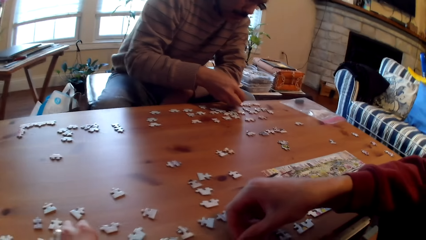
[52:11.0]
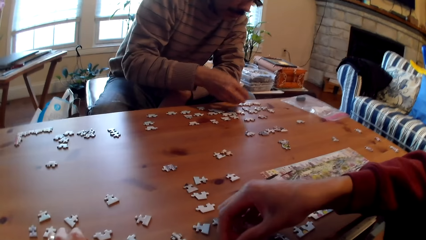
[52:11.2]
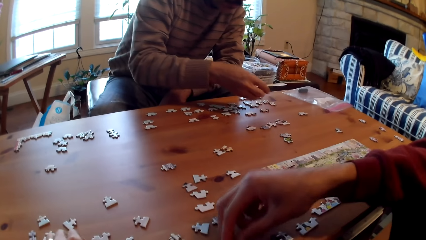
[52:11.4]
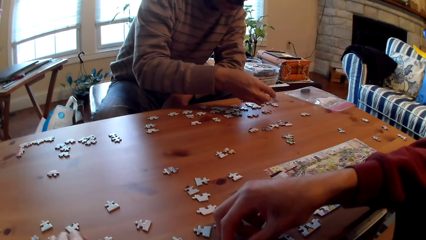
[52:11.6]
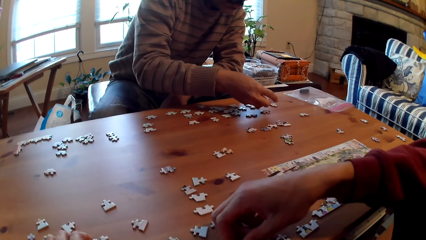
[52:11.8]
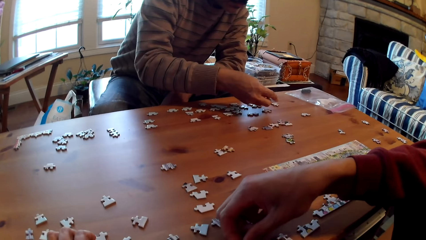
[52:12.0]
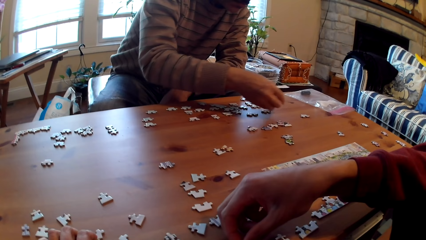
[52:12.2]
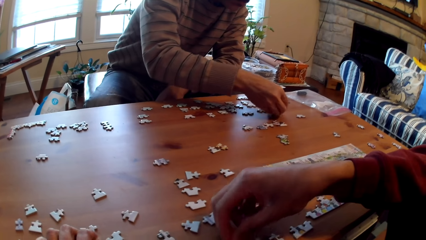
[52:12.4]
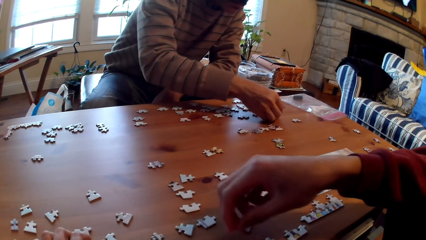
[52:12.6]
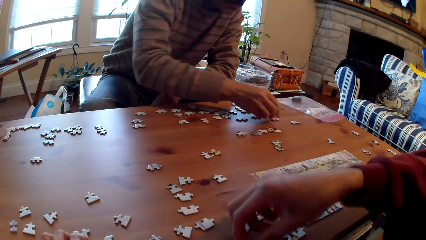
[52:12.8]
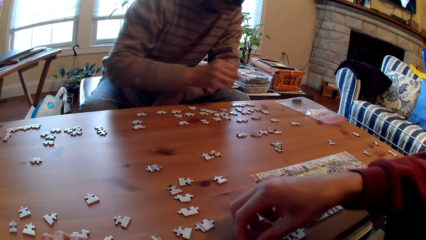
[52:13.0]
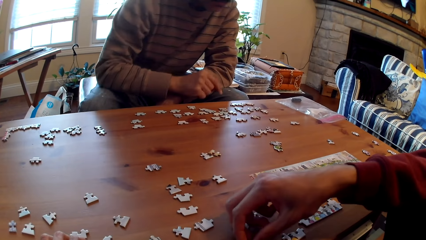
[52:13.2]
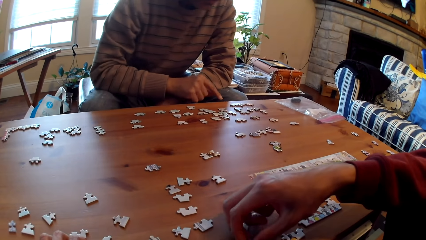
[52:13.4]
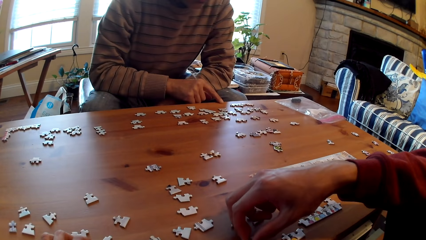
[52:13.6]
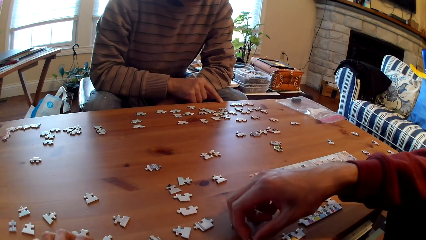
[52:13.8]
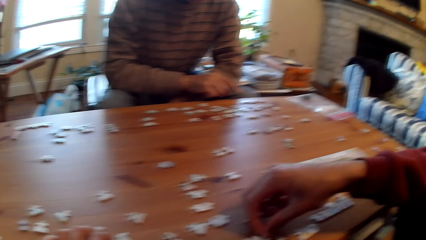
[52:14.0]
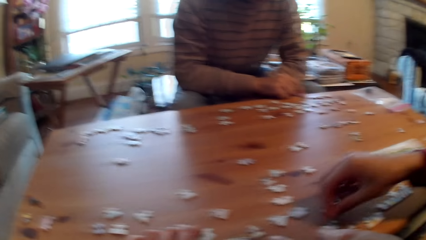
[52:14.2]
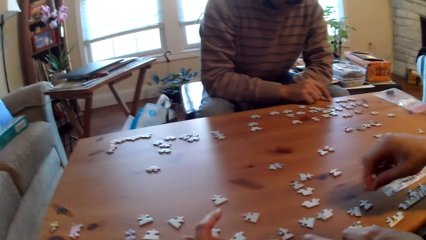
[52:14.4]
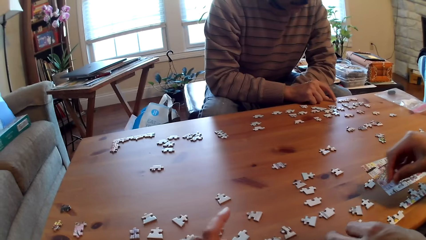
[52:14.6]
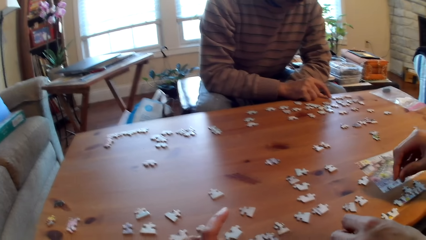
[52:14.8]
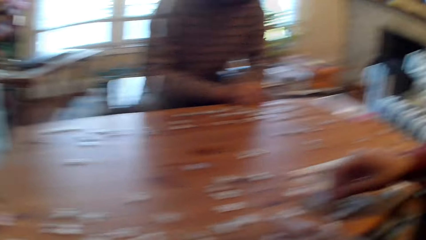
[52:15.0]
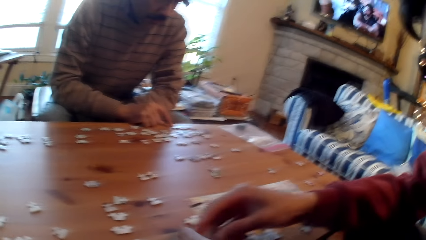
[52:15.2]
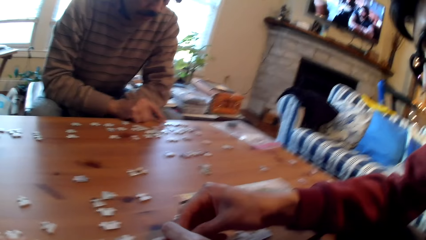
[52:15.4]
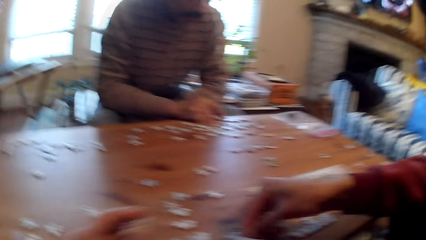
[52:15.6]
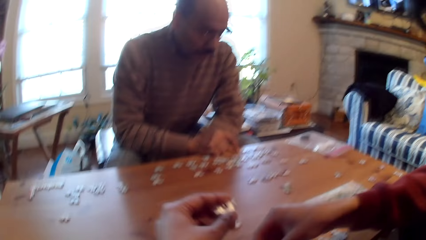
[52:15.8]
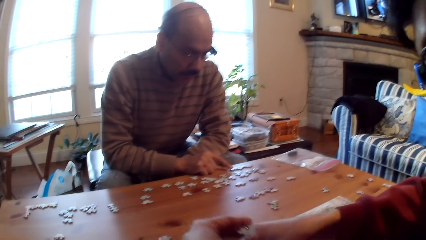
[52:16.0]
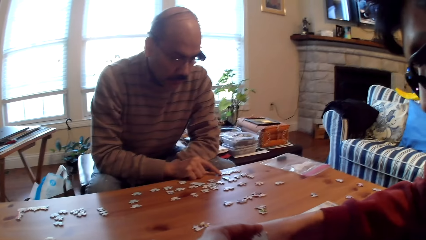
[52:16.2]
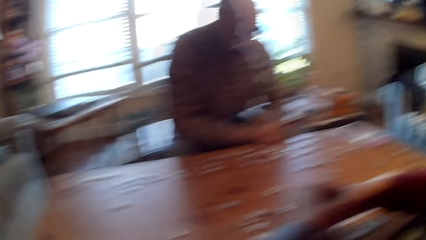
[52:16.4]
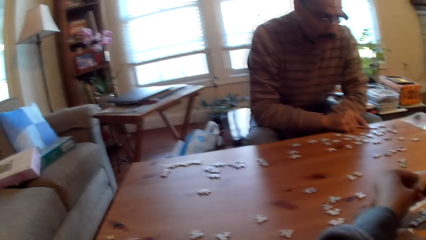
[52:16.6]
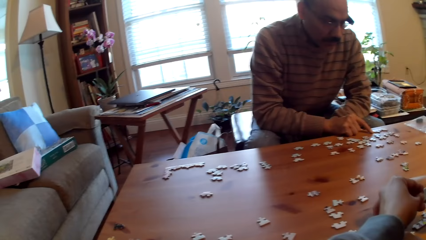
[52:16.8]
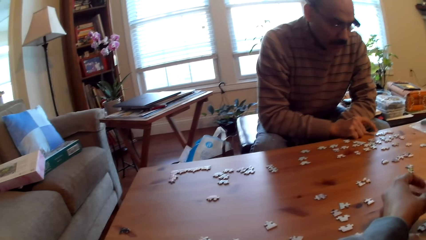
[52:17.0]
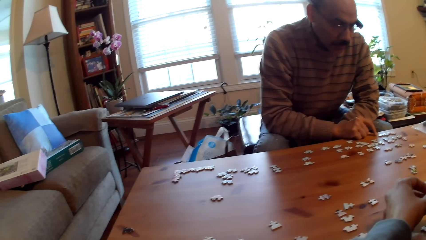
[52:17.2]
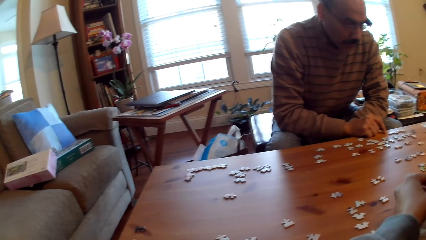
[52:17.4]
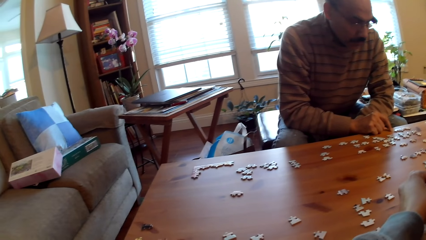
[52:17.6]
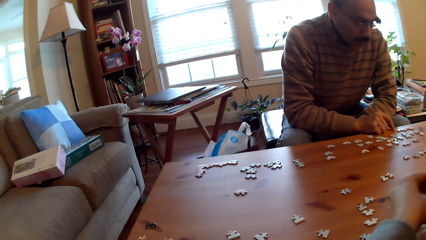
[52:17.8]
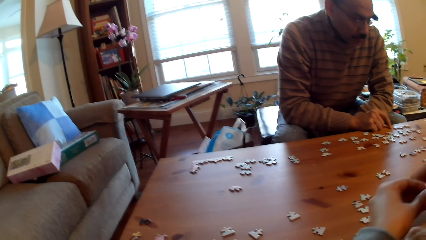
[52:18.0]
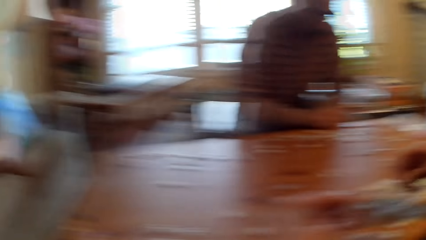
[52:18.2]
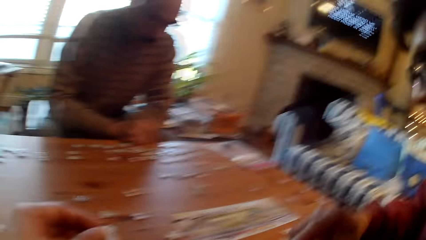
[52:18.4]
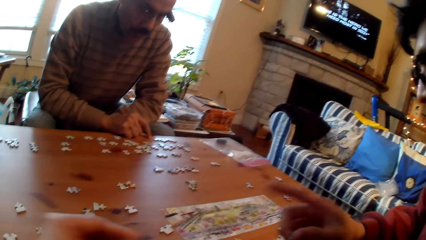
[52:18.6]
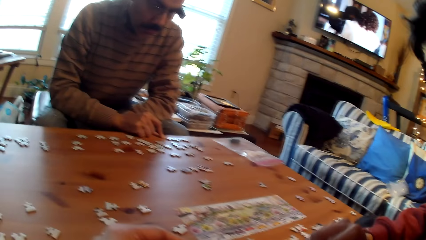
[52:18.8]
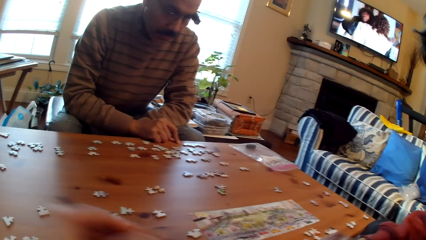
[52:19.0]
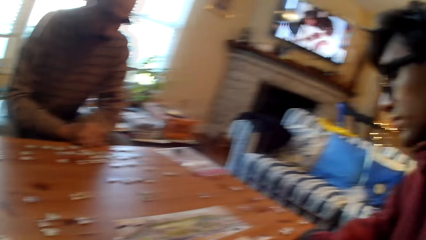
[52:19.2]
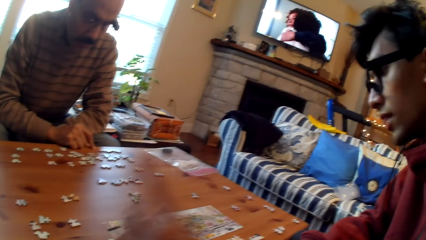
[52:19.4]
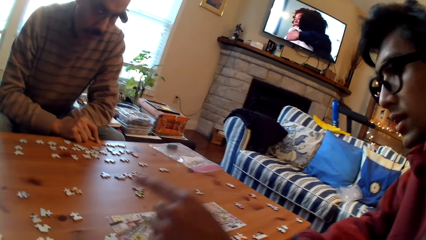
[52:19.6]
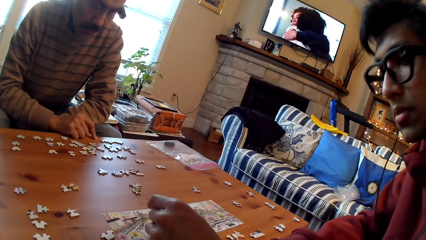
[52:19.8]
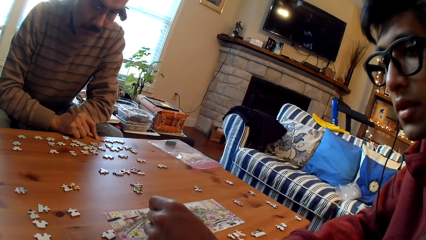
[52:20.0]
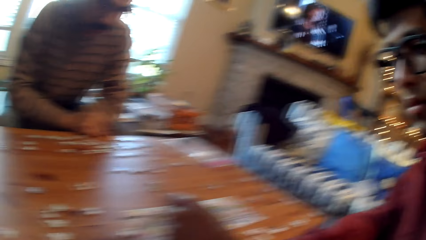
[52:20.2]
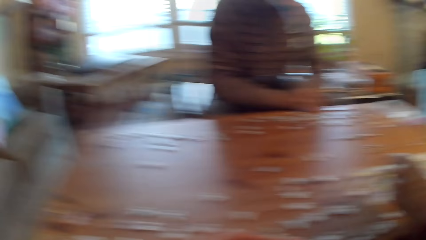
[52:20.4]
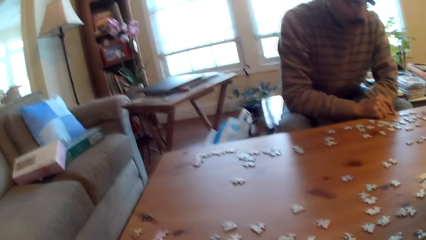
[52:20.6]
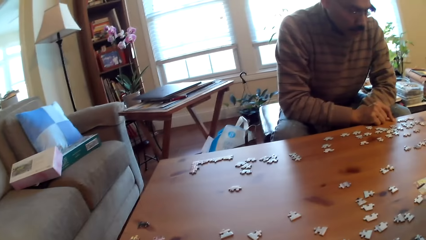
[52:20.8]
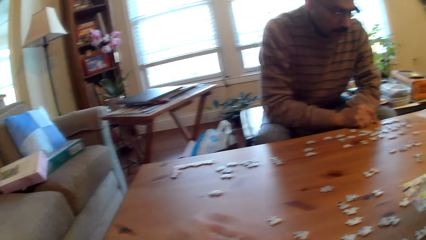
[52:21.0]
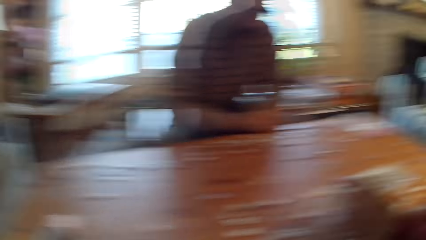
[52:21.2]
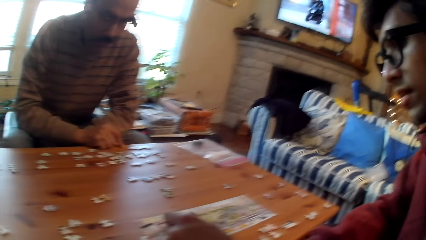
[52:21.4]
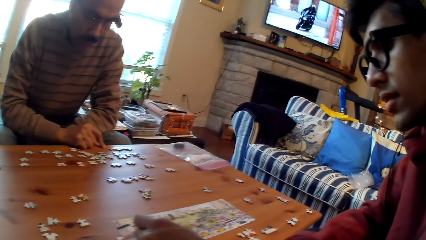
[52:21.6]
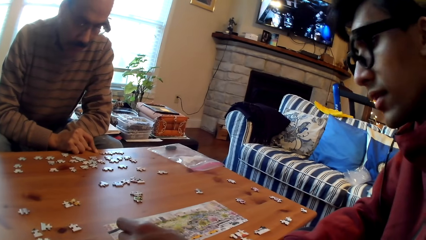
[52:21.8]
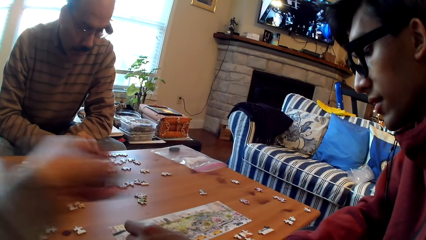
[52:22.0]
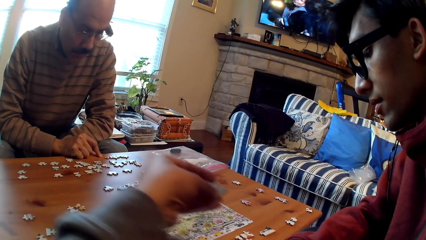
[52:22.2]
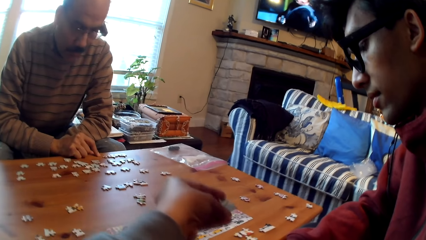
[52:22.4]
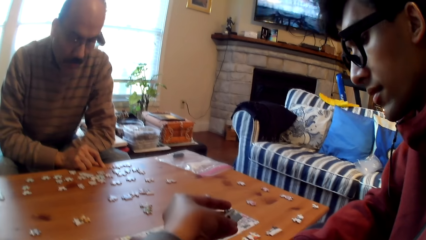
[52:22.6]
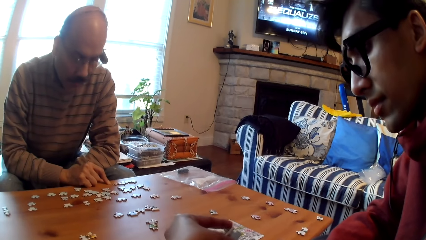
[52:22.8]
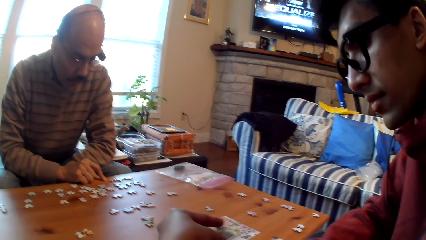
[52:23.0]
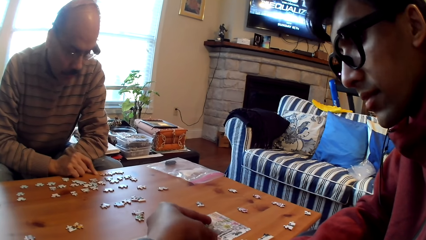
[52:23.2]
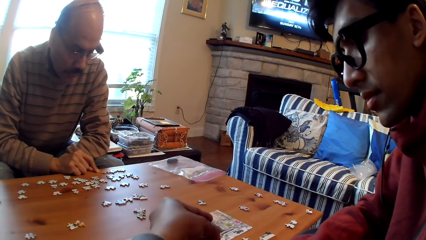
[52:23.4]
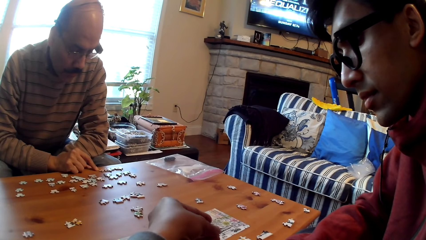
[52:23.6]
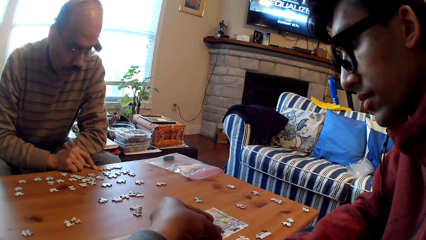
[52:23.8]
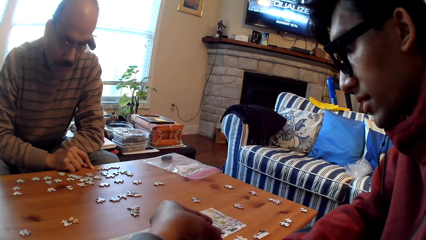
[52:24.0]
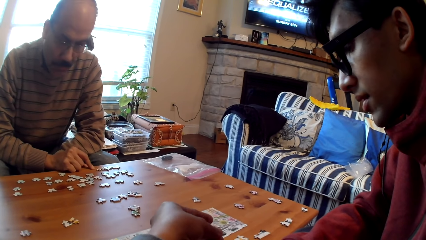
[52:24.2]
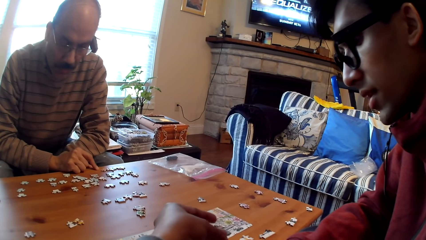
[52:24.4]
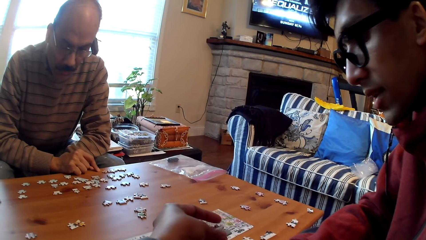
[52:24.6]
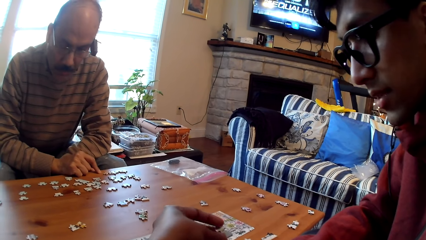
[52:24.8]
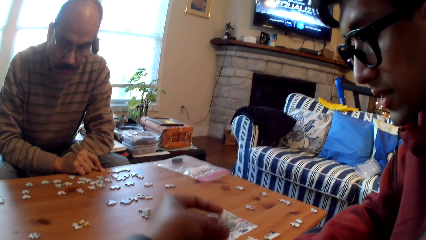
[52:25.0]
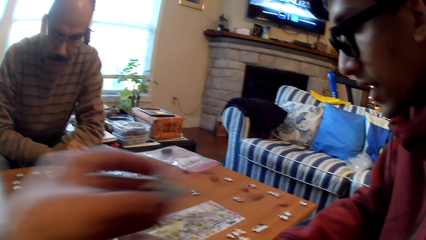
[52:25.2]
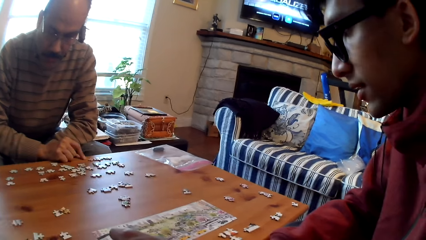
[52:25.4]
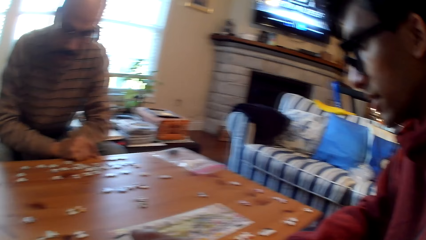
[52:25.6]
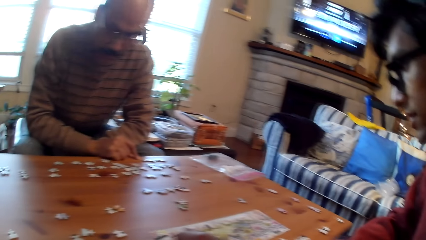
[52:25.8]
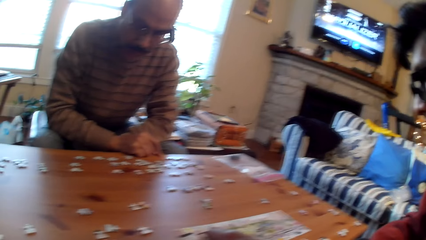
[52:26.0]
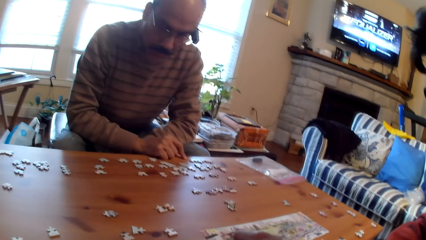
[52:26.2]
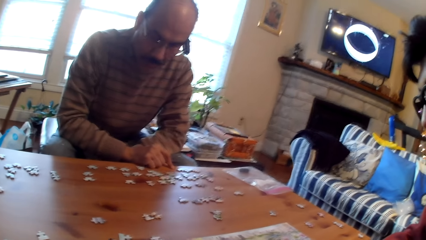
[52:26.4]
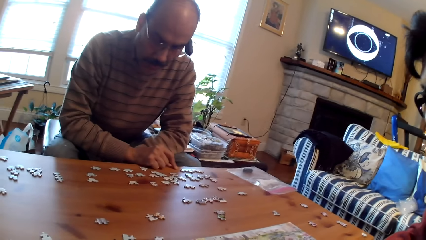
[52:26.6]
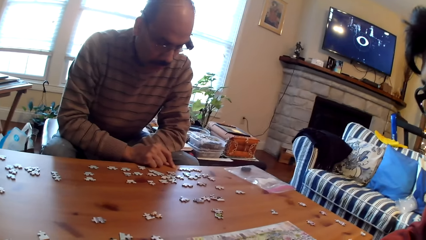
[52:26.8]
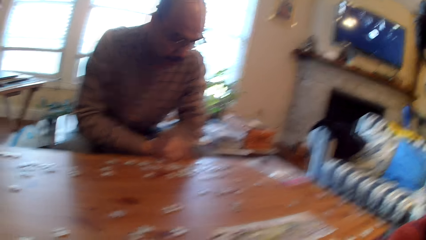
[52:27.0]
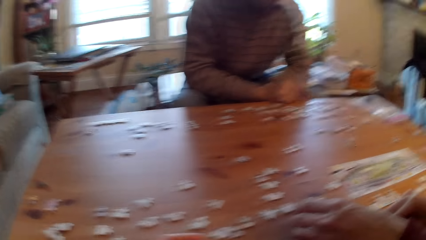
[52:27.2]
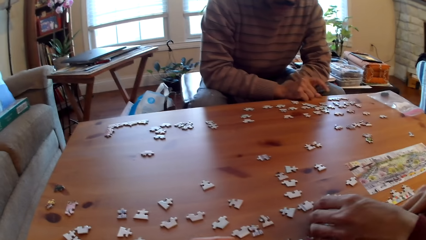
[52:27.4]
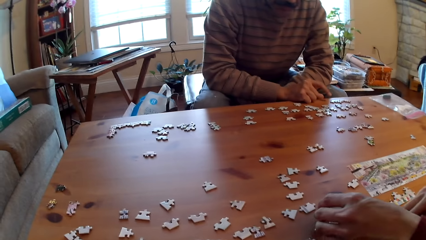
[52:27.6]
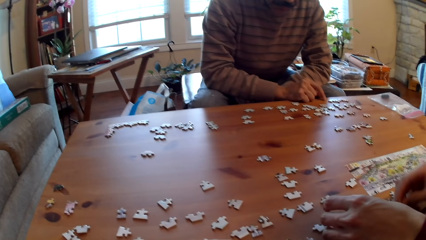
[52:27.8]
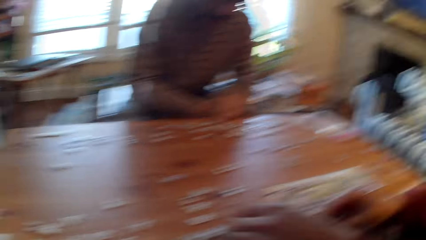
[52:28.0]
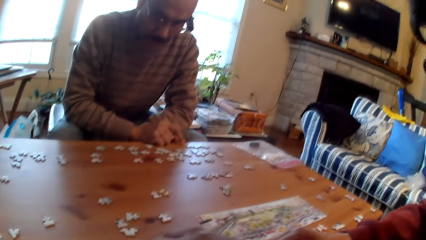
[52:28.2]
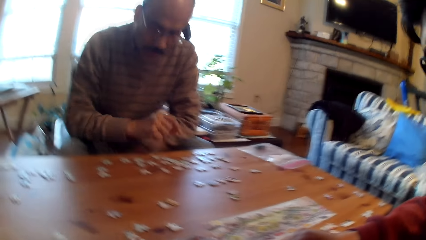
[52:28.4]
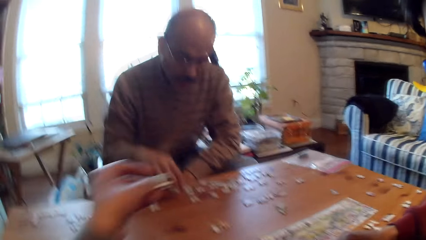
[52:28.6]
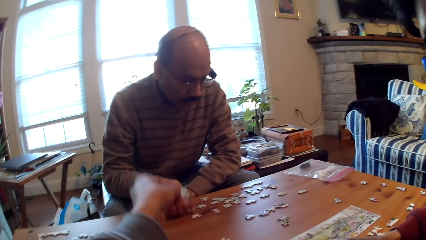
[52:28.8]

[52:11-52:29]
A man arranges the puzzle pieces on the table. The man holds up a card. The camera wearer moves her hand on the table. She looks around the table. She gives the man a card. The man moves his hand. The camera wearer looks around the table. She moves the puzzle piece on the table. Another person stares at the puzzle pieces on the table.
